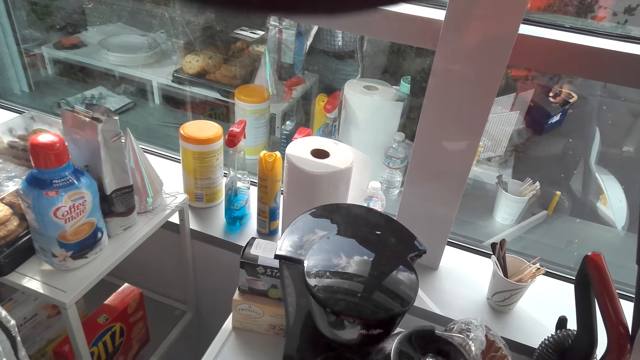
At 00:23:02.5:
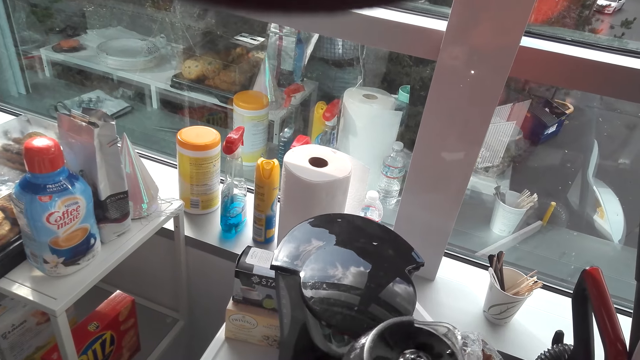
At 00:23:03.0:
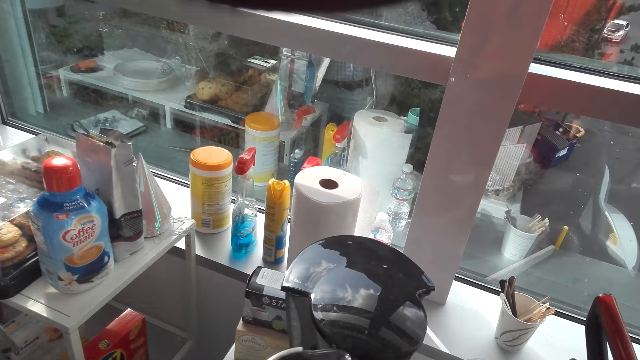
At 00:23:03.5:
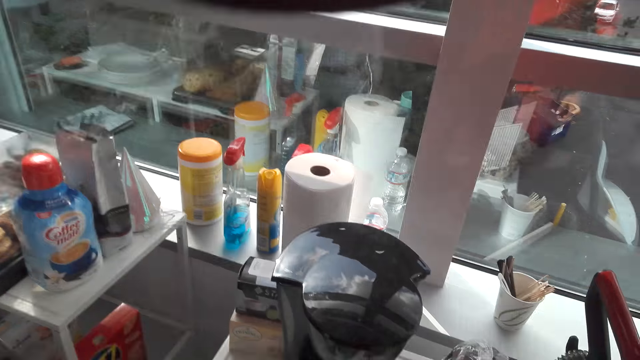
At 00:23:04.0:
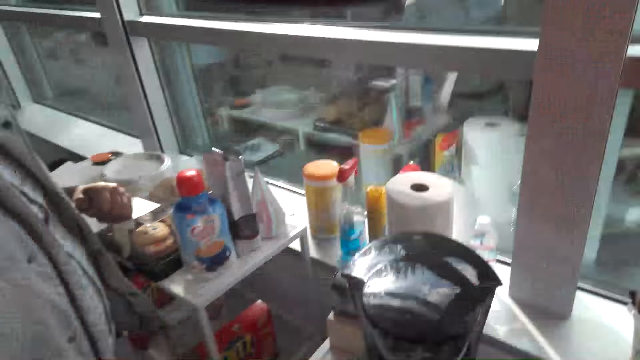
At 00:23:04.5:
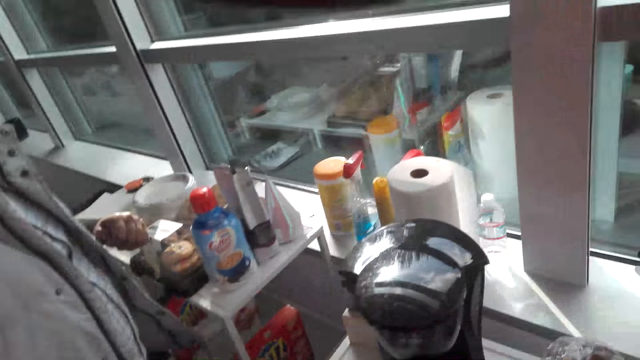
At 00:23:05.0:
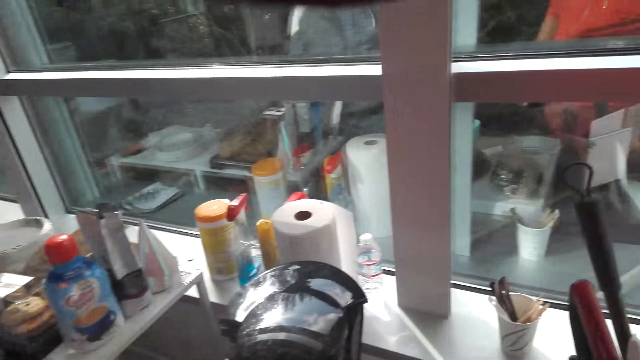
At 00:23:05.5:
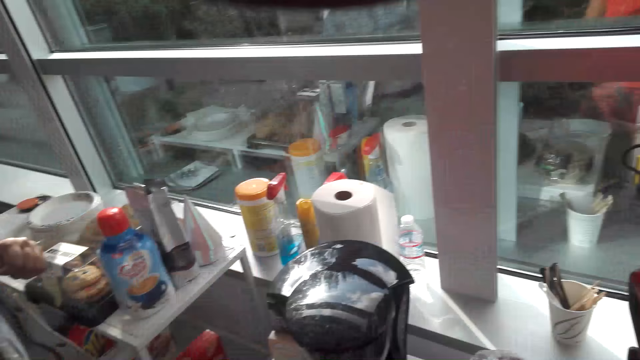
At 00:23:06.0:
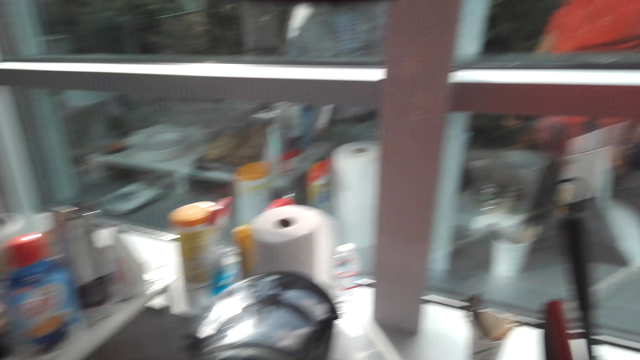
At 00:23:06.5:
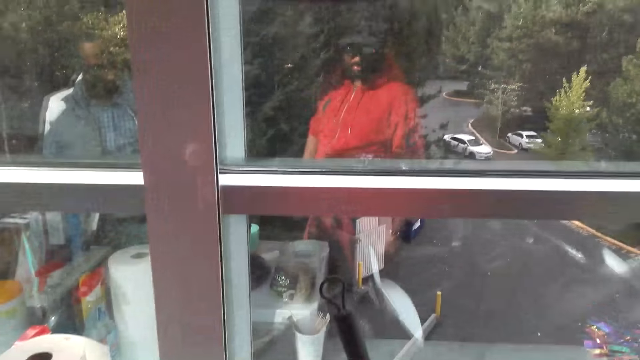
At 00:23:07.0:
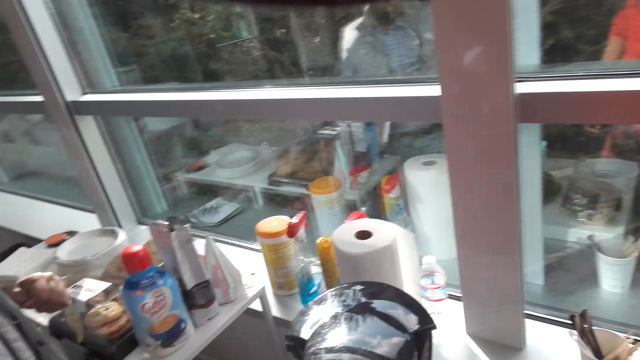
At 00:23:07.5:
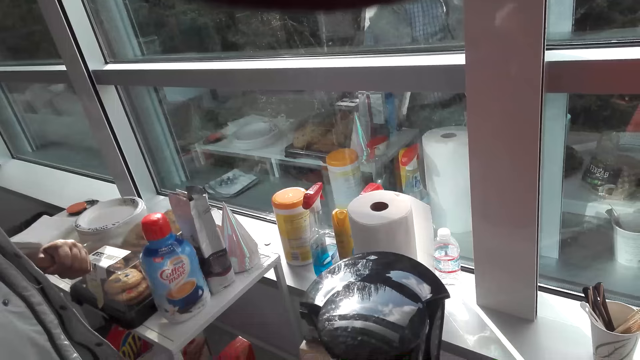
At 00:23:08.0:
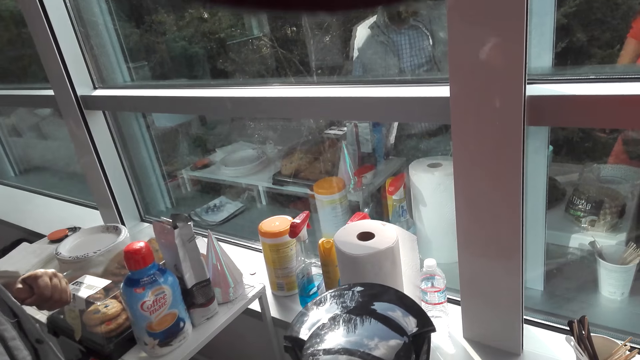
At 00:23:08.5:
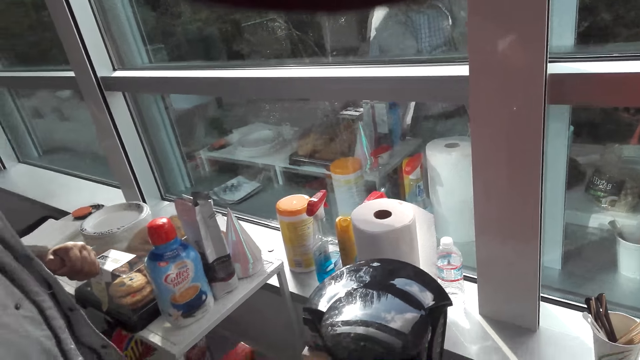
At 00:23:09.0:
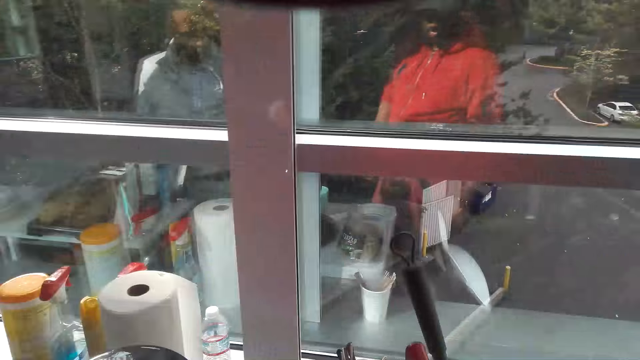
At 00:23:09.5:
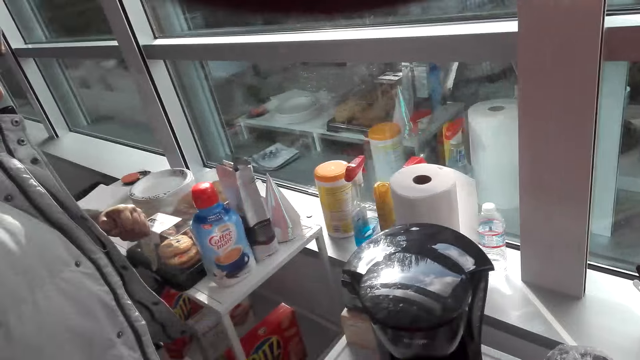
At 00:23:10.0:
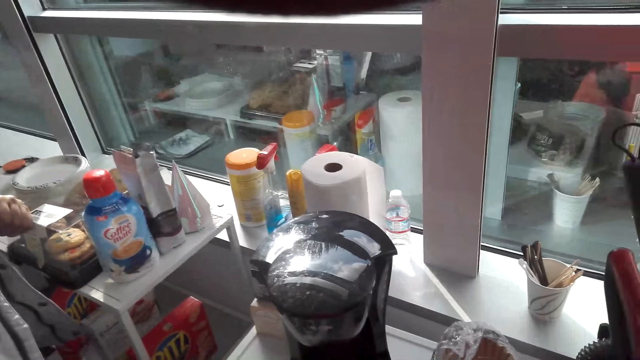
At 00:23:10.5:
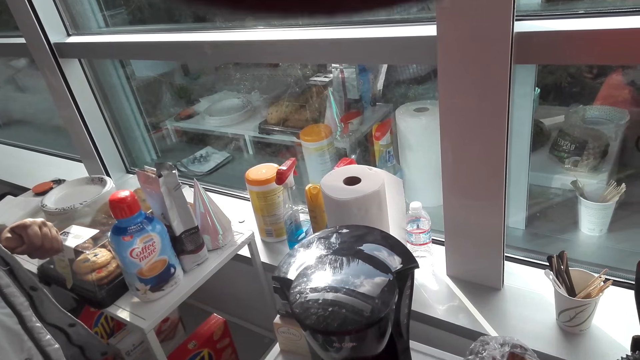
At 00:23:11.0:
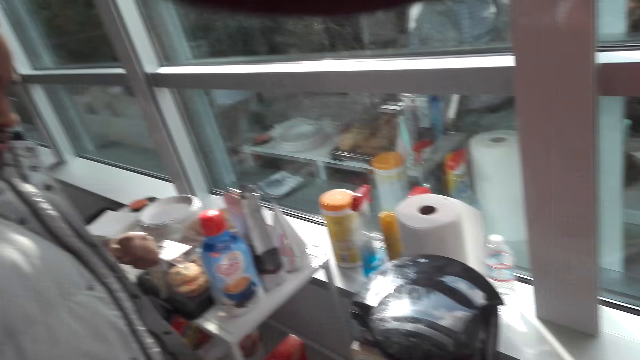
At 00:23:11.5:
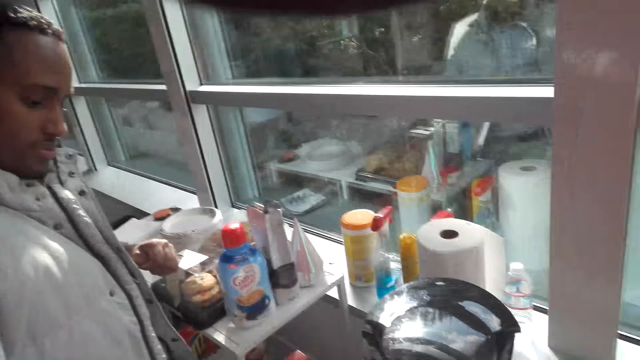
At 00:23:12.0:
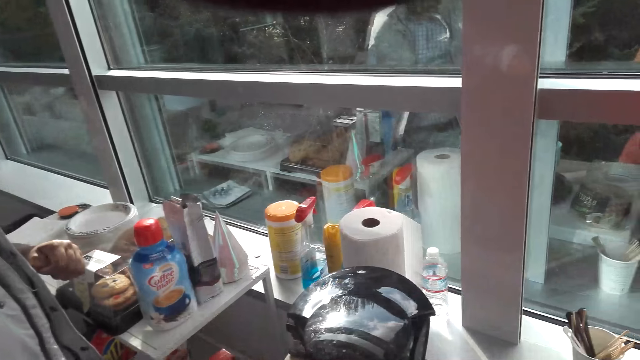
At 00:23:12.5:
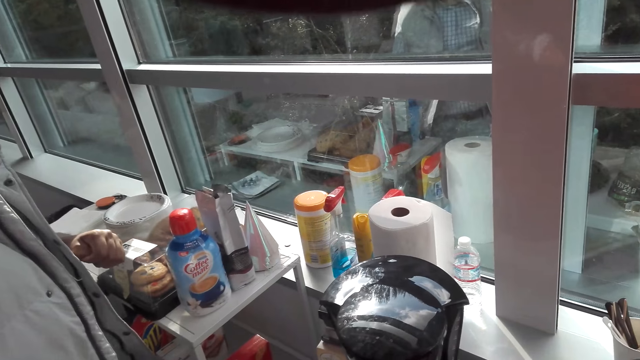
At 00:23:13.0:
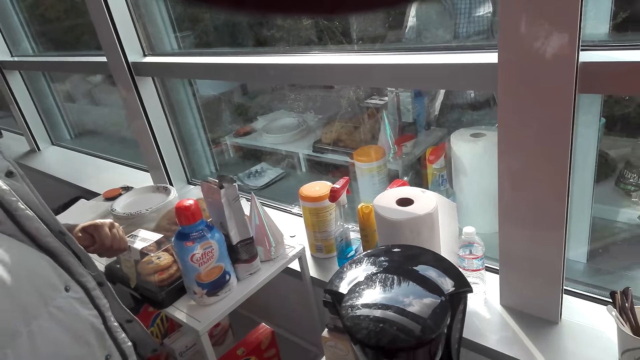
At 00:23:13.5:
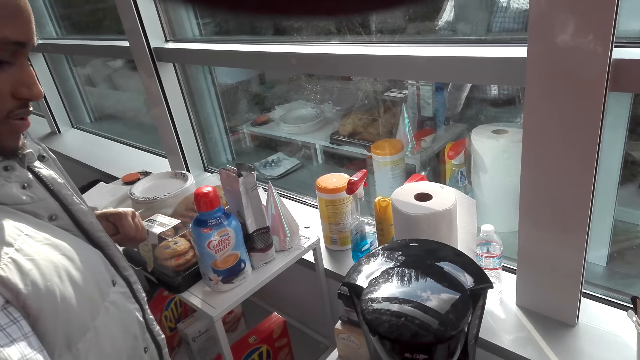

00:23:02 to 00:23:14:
The camera wearer holds a cup of coffee. A man lifts a jug. The camera wearer looks around the top of a fridge.

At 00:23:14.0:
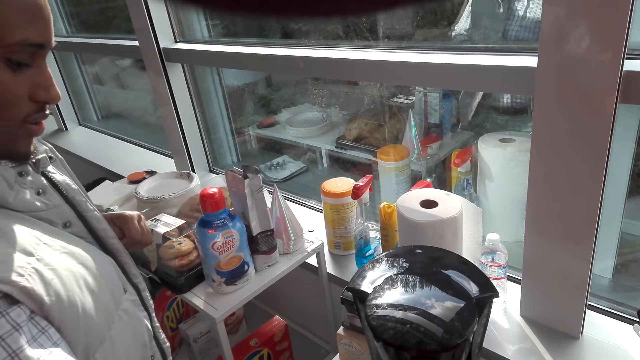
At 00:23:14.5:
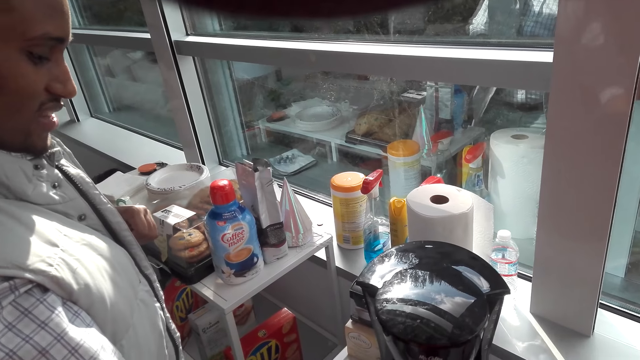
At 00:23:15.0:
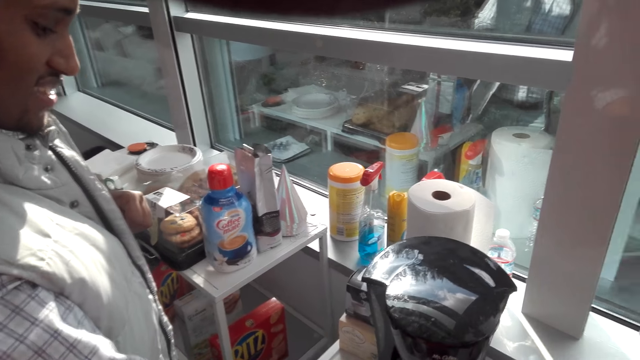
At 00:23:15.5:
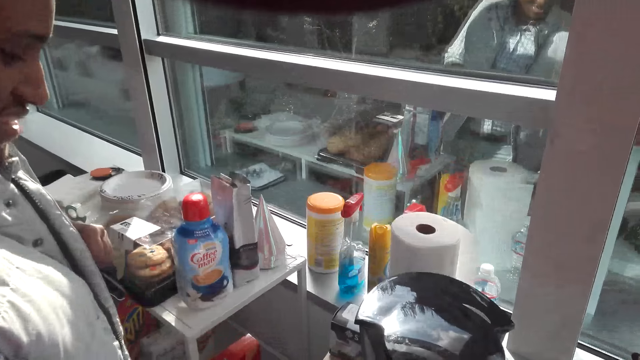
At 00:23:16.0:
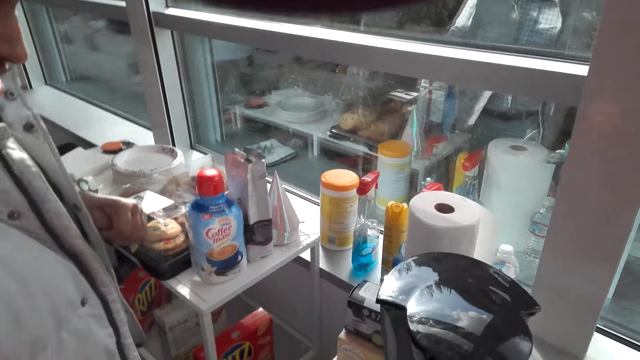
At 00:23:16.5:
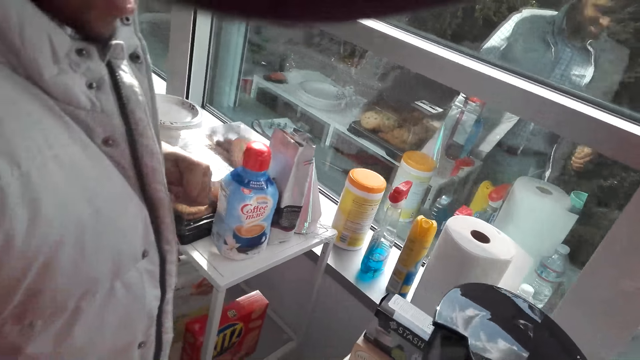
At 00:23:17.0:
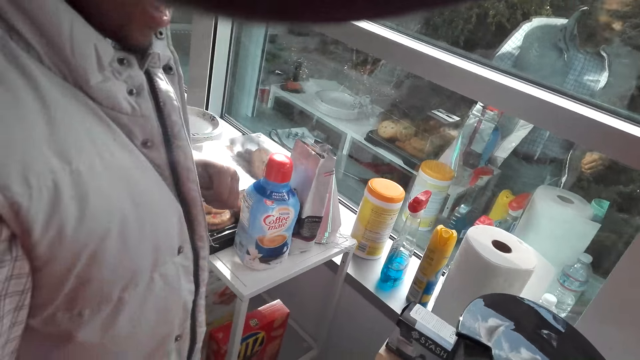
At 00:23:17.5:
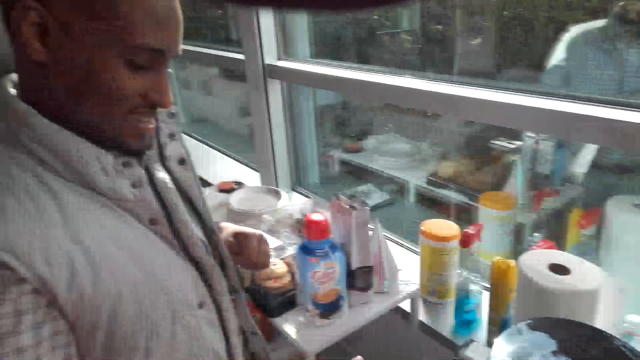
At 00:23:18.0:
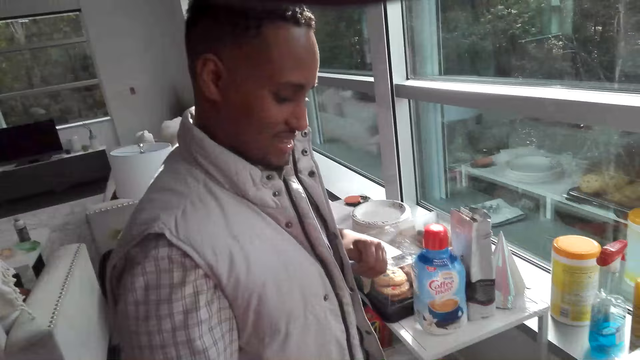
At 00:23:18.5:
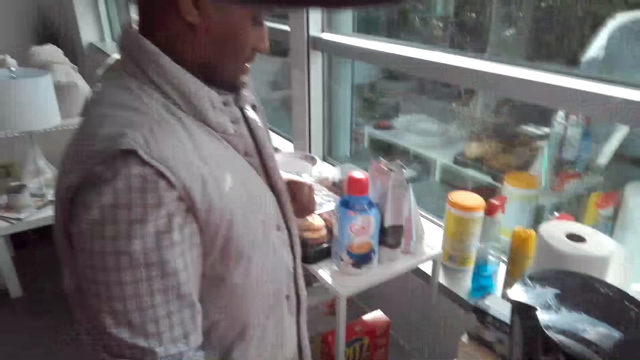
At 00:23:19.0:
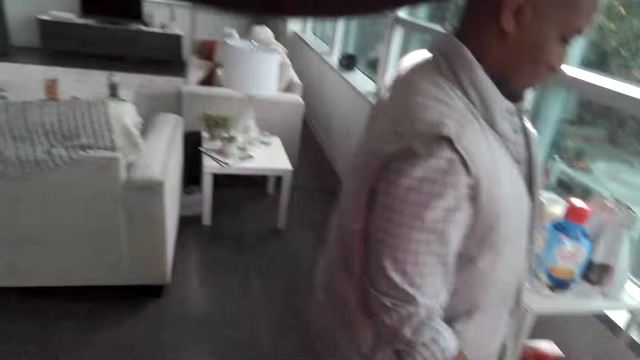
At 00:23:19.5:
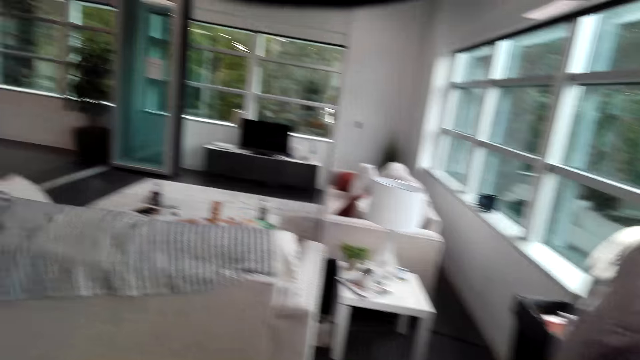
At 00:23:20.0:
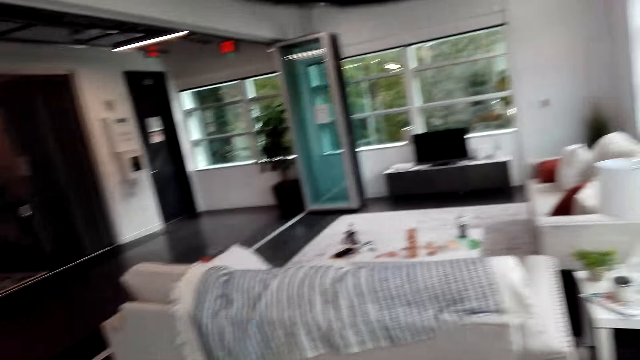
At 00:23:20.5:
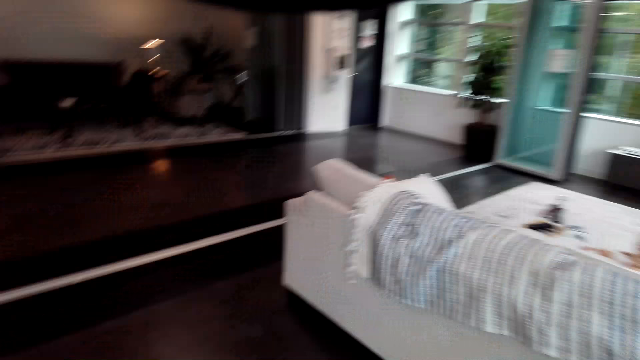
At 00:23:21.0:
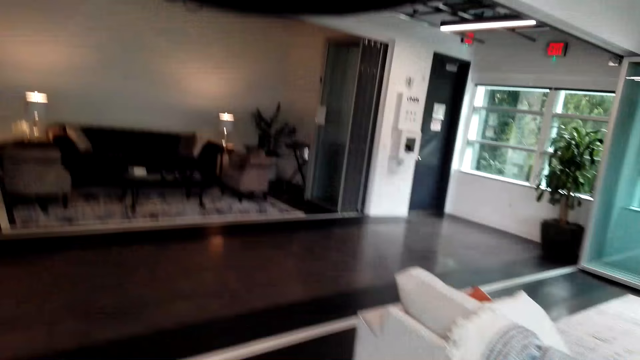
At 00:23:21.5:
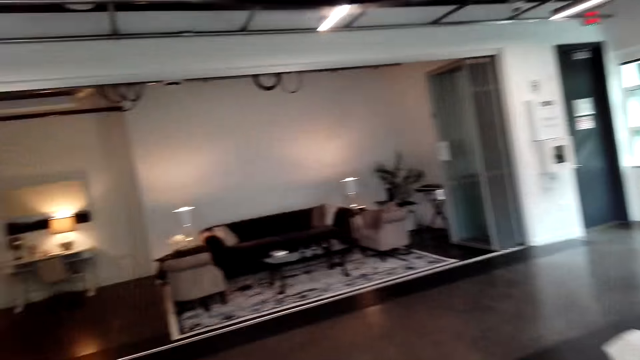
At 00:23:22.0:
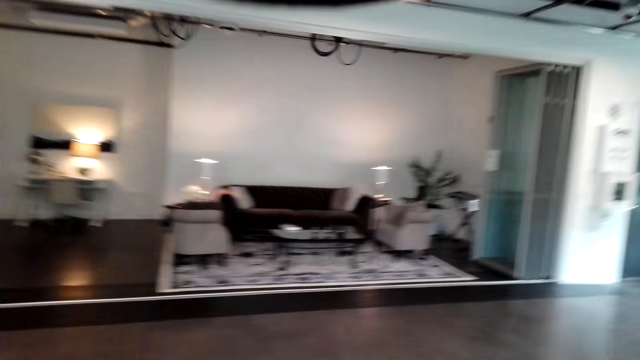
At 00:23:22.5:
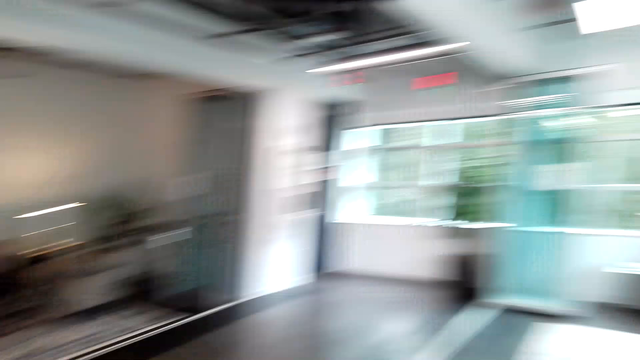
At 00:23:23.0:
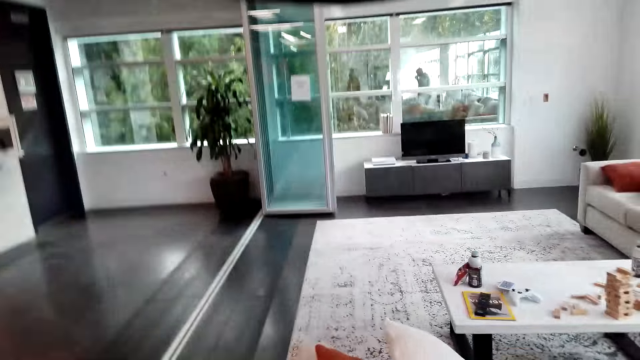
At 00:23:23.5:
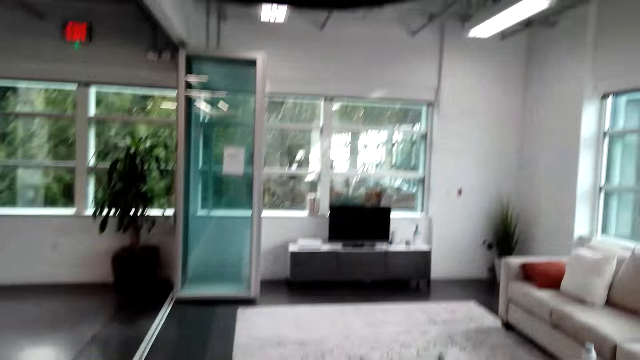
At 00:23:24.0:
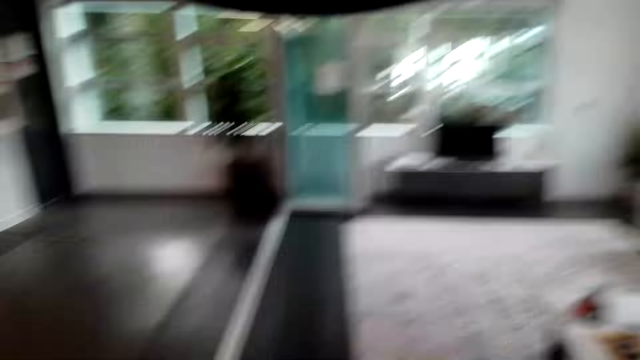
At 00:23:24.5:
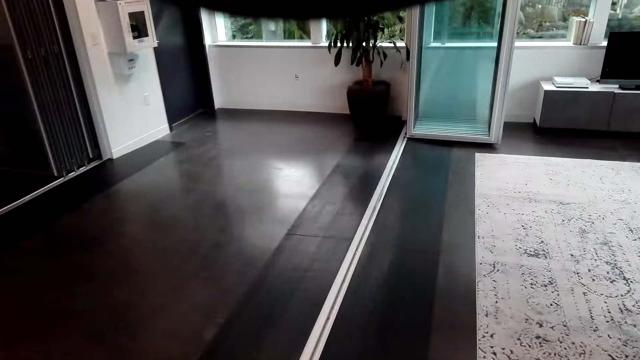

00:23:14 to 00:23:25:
The camera wearer looks at a man. They walk around the house.
